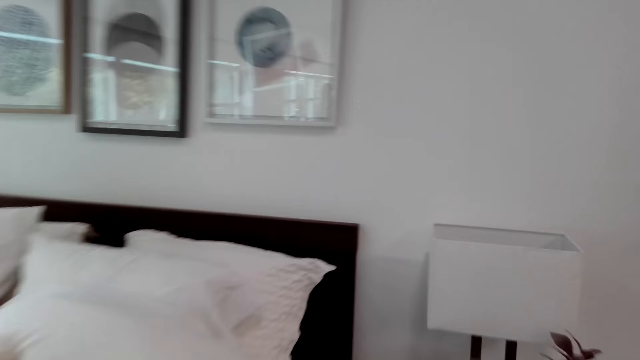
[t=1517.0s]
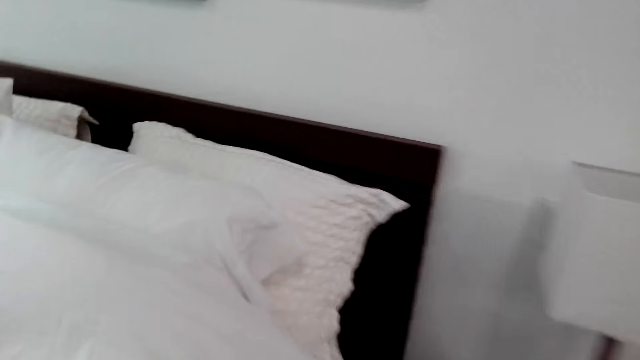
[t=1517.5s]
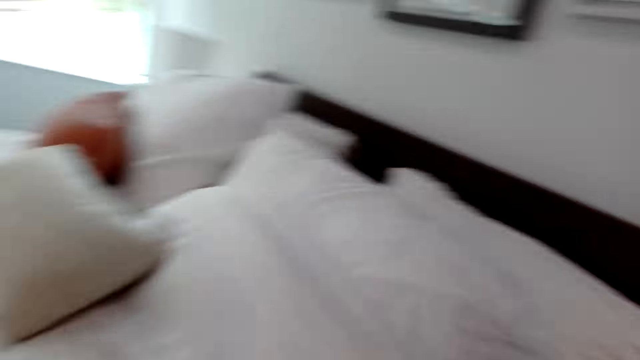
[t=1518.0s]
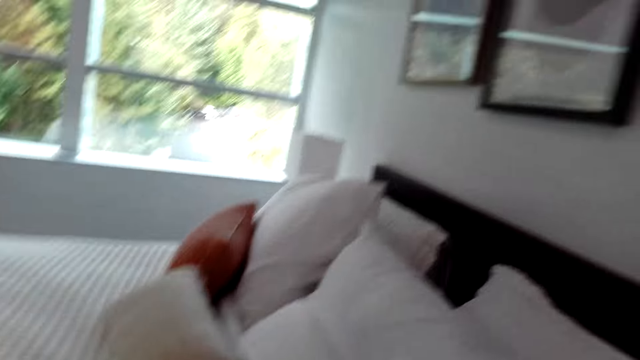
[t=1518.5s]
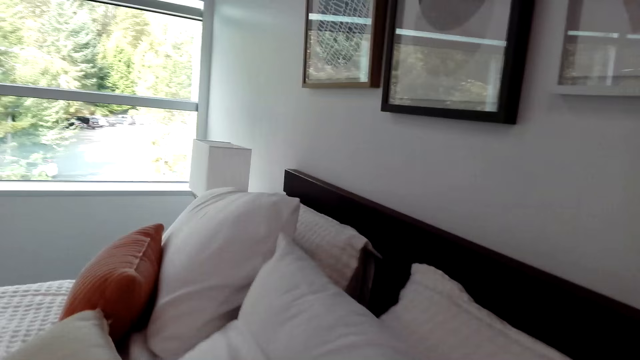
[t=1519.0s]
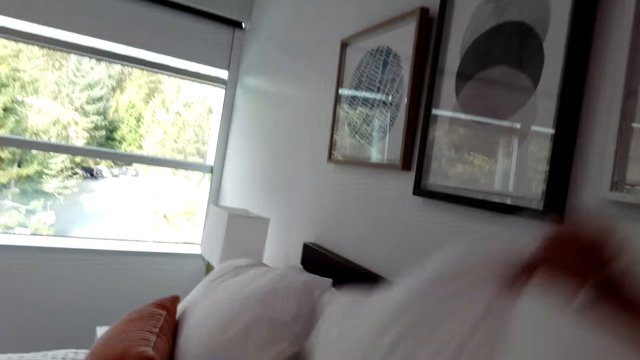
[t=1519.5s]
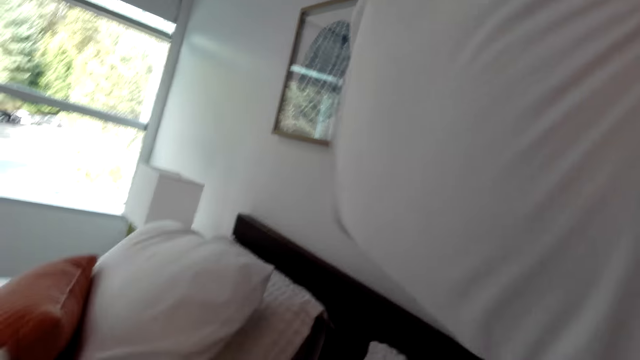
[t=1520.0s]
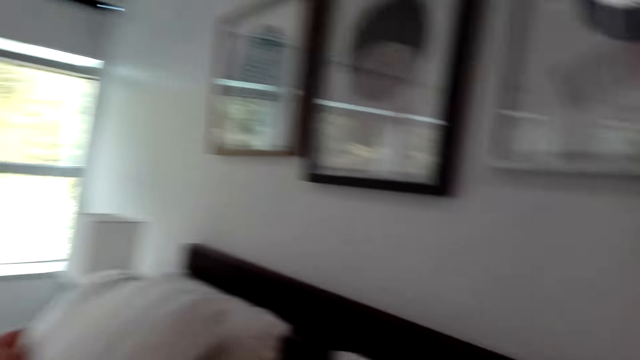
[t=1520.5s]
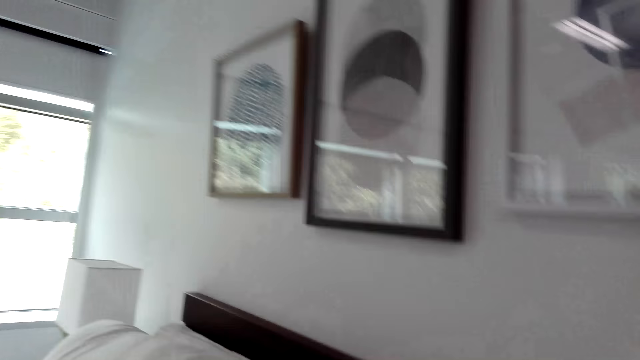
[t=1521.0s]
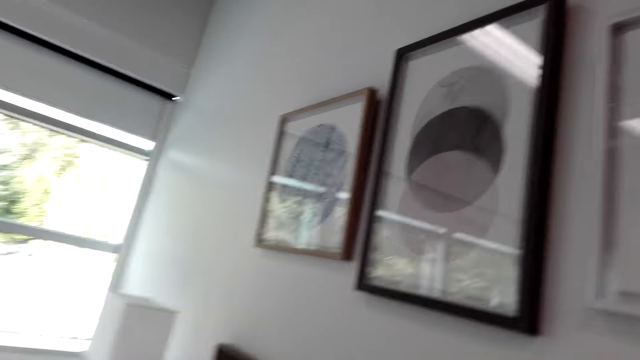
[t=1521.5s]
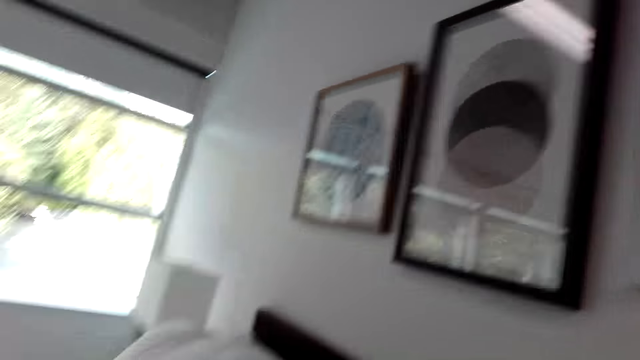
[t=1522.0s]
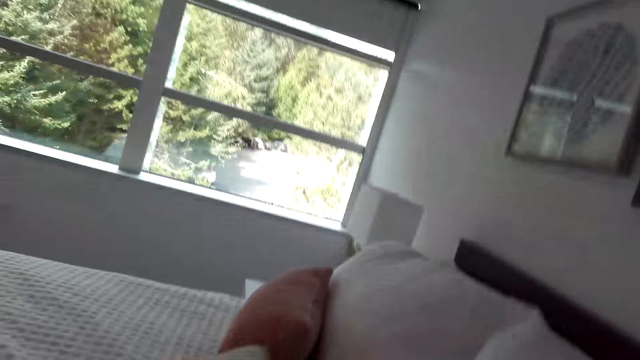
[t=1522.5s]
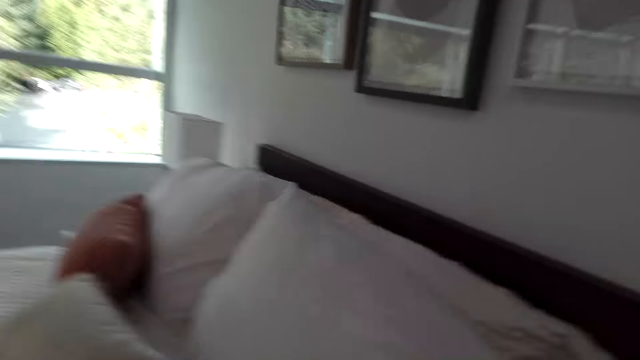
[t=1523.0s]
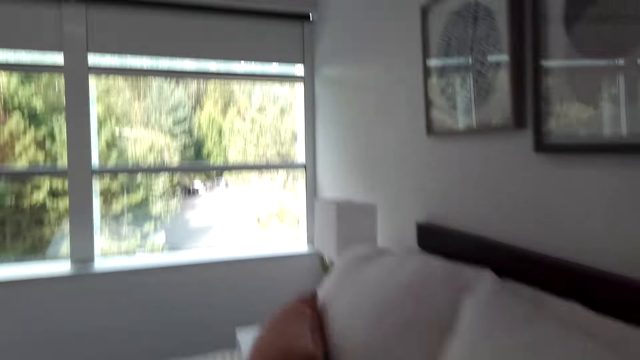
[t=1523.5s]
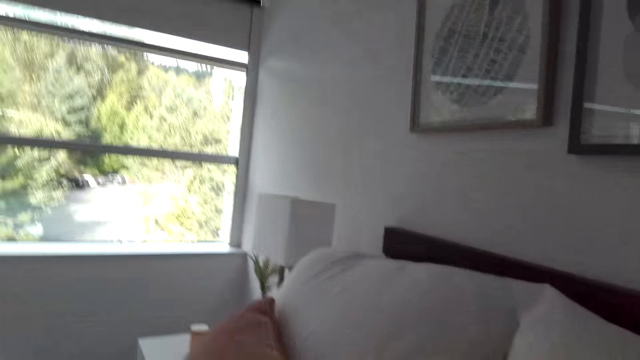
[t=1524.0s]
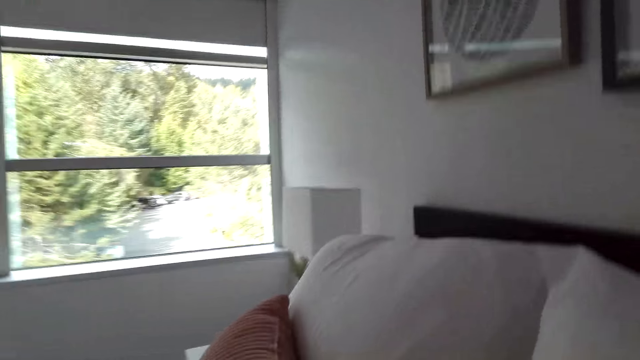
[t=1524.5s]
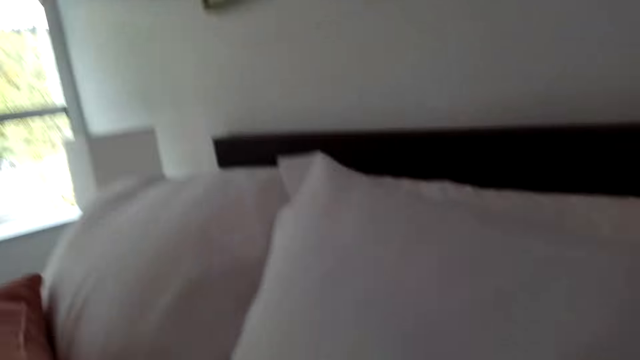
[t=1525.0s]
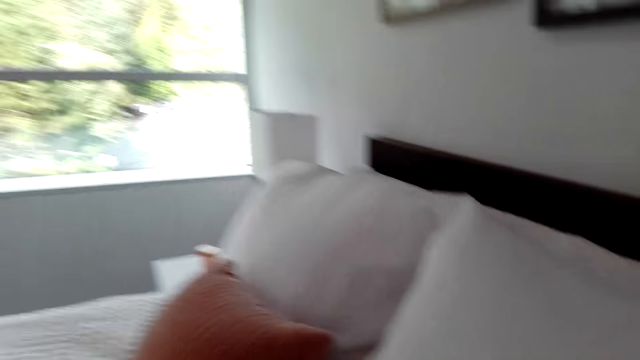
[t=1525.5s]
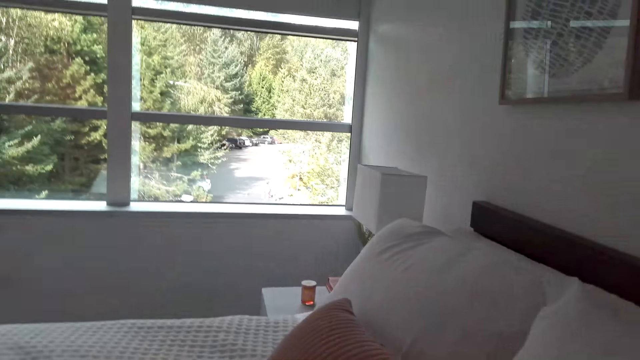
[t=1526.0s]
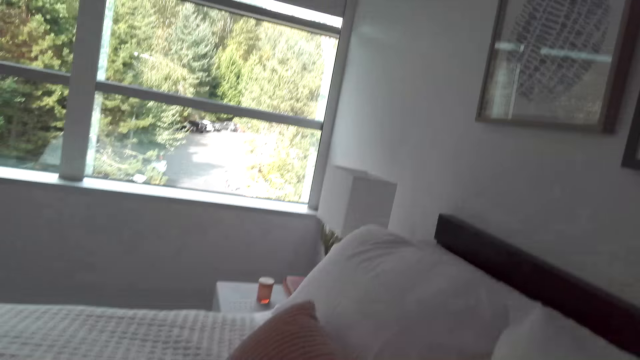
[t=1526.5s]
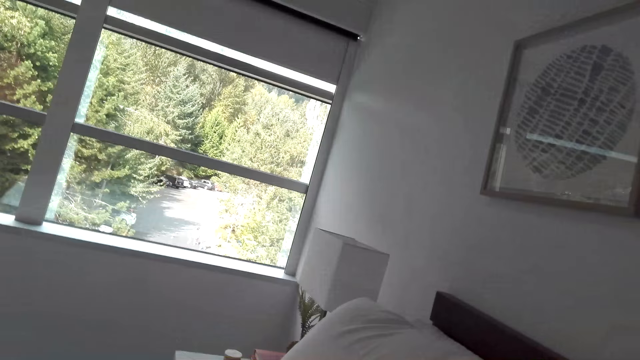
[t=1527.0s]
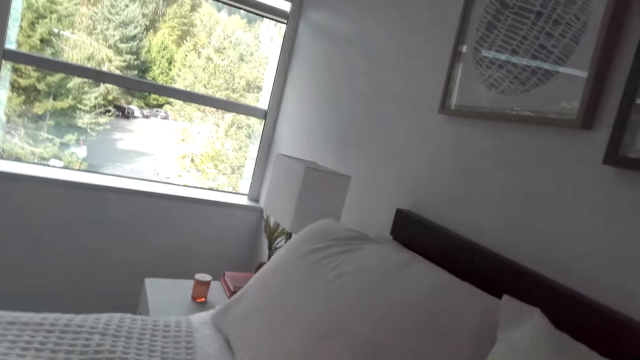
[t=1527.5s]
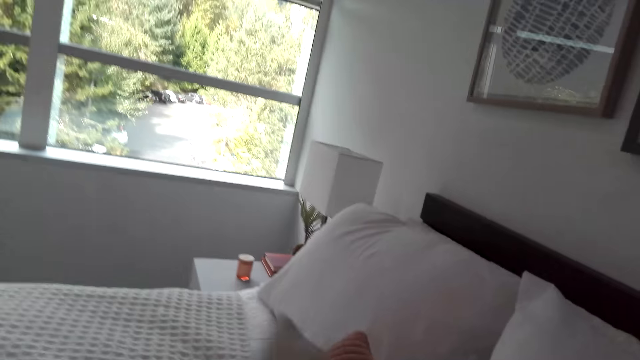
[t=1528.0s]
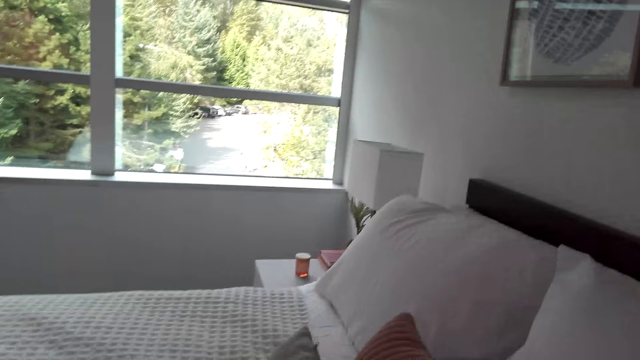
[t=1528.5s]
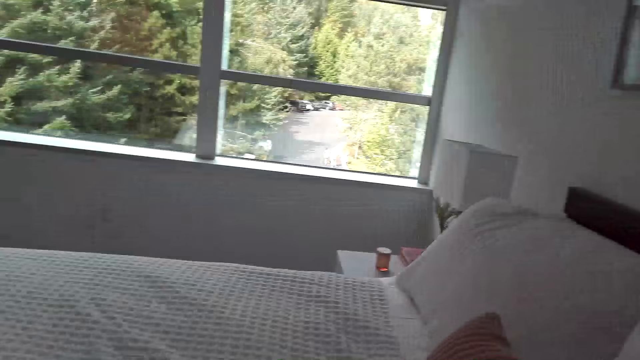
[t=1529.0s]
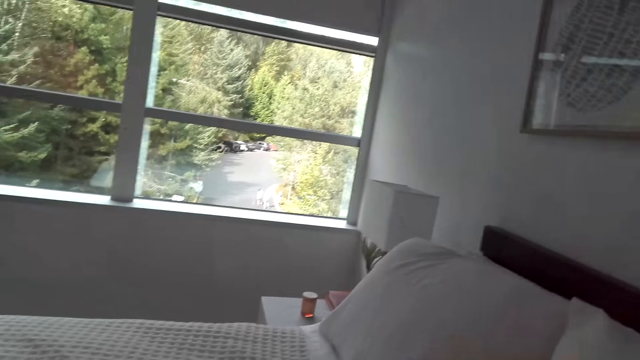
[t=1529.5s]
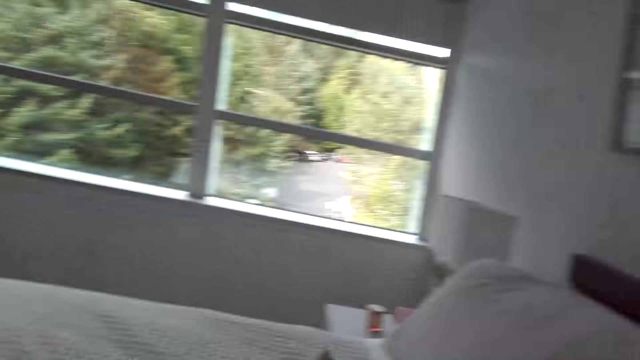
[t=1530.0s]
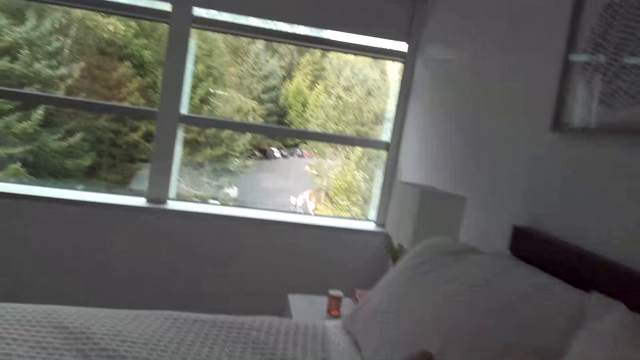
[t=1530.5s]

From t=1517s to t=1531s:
A man converses with the camera wearer. The camera wearer makes the bed. They adjust the pillow on the bed. They converse with the man. They make the bed. They converse with the man. They pull the pillow. They converse with the man. The man converses with the camera wearer.

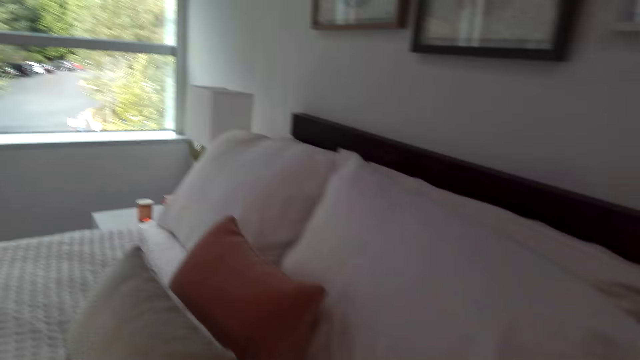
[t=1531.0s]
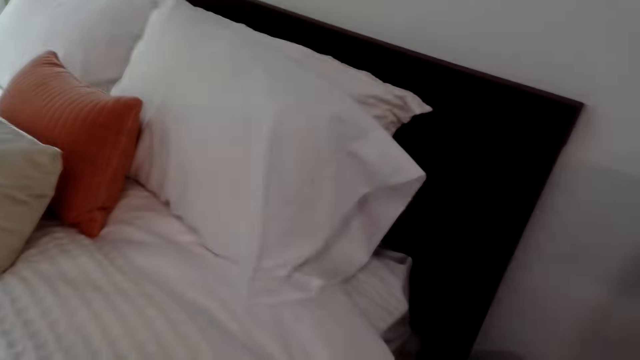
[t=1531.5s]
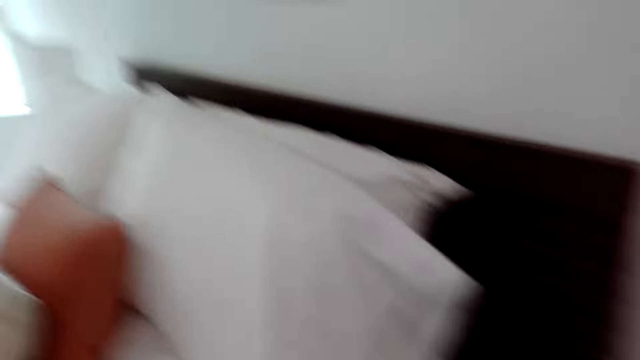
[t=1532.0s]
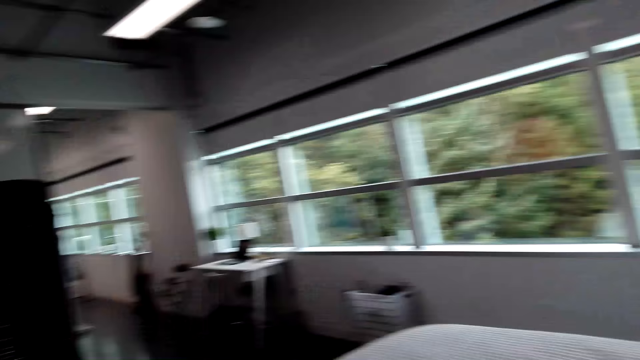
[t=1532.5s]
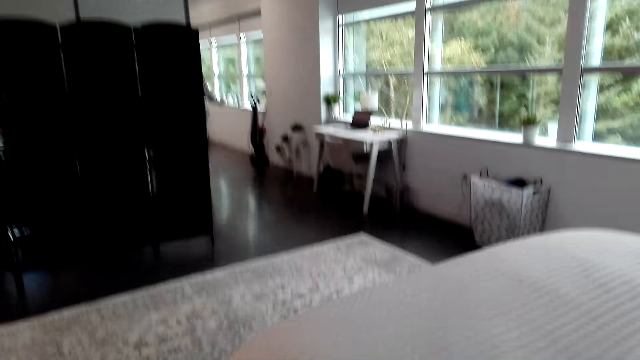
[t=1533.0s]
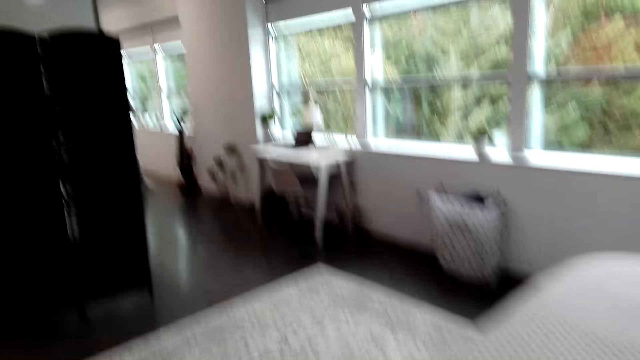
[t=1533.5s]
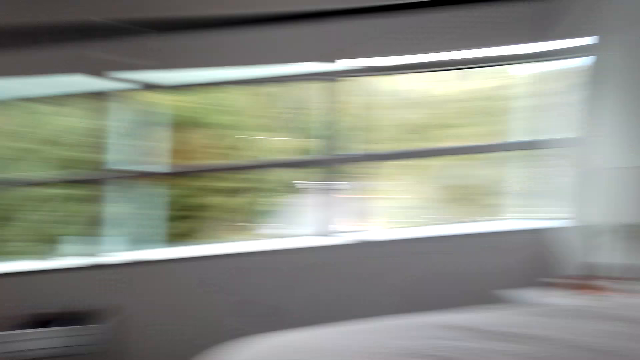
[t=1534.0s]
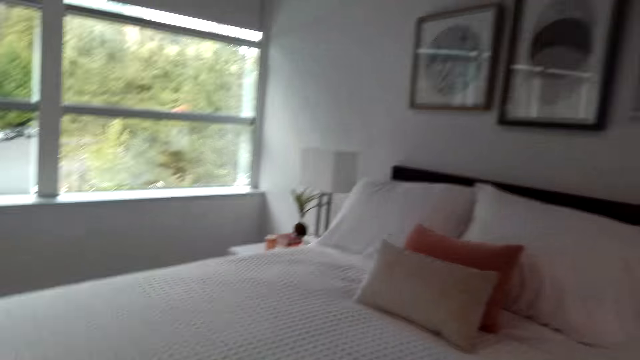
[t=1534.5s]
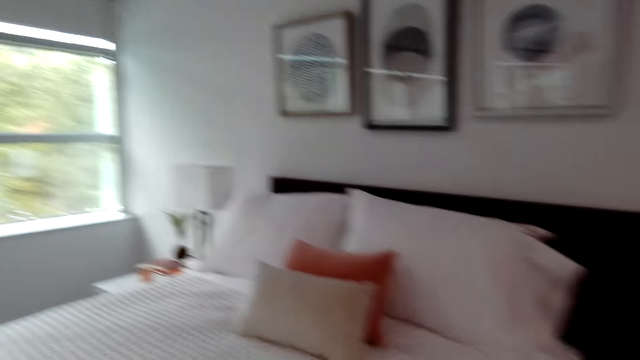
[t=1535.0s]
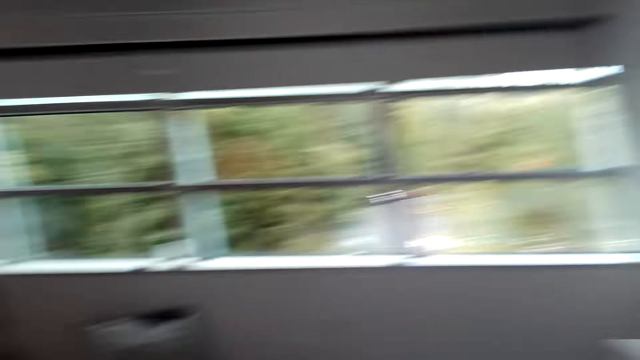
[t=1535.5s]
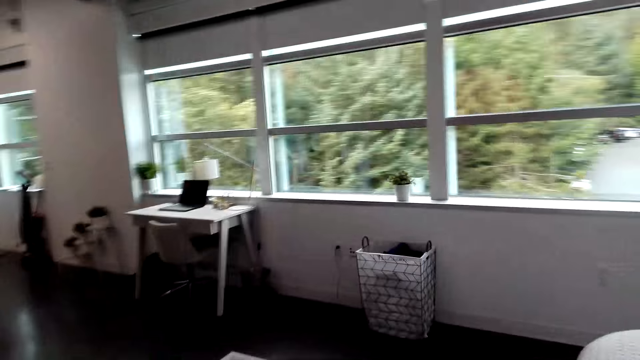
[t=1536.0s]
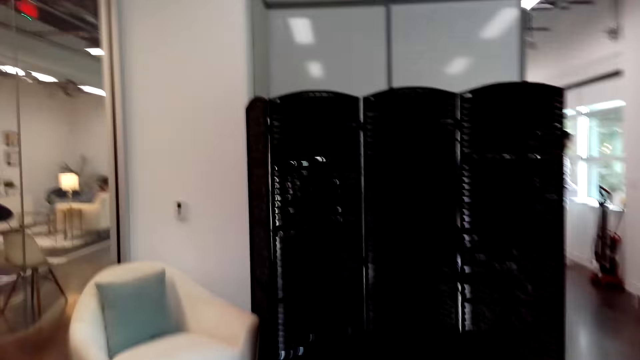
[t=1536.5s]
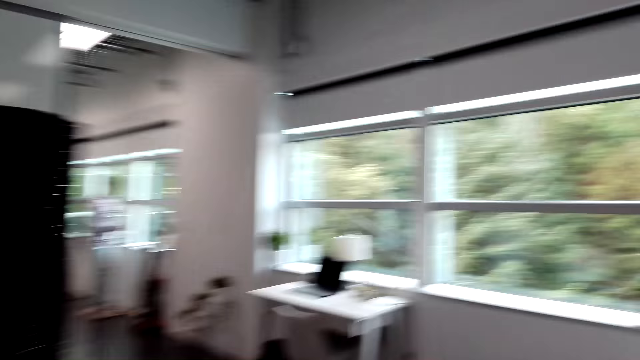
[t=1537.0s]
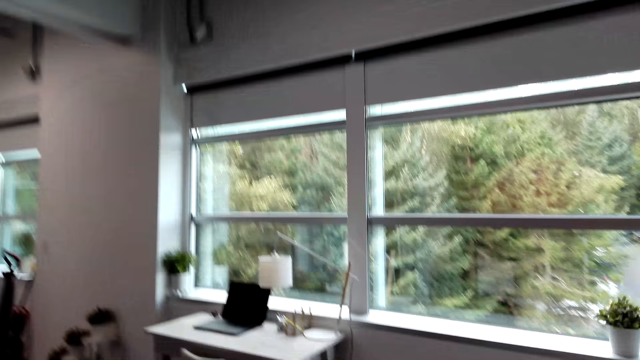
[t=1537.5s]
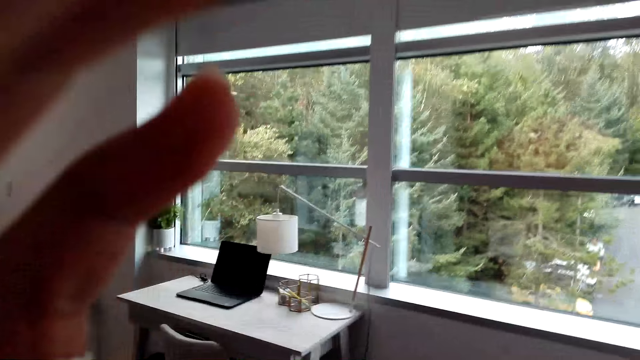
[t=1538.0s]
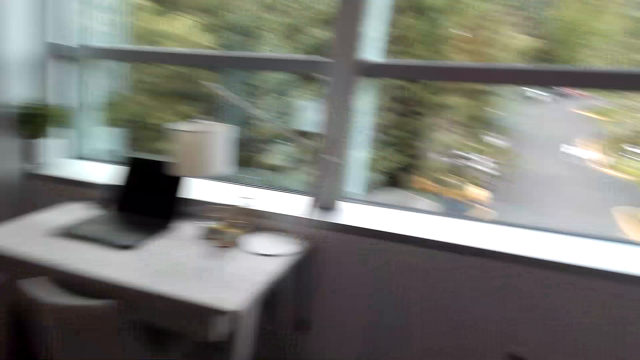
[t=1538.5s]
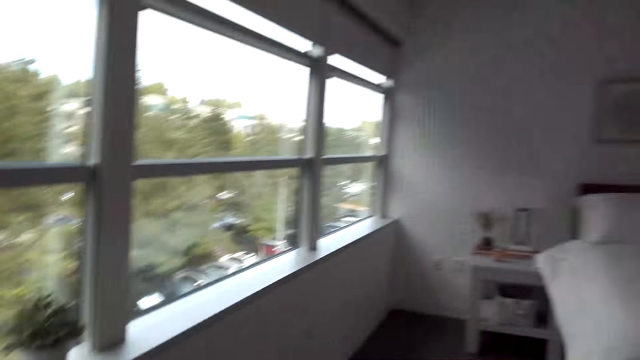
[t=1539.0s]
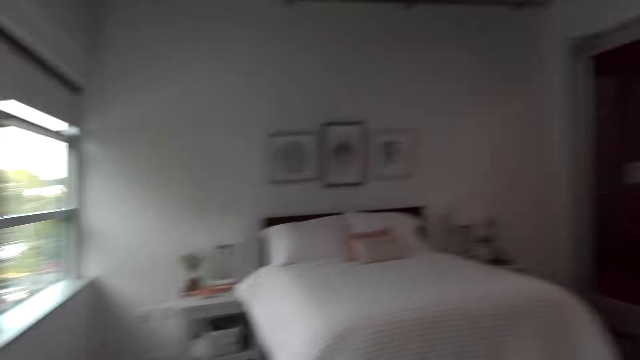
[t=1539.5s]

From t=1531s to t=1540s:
The camera wearer makes the bed. They look around the house. They make the bed. They converse with a man. They walk around the house. They converse with the man. They touch something.
